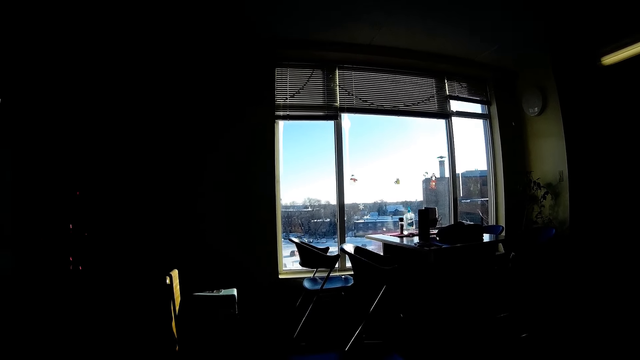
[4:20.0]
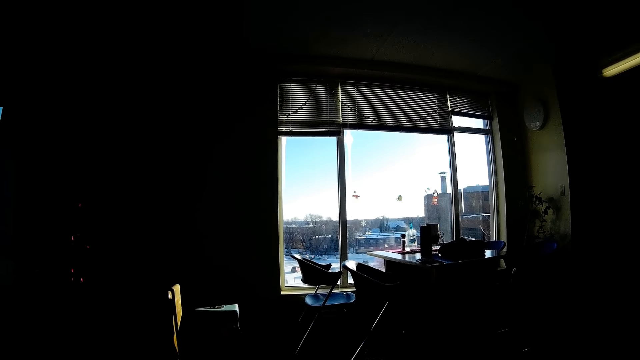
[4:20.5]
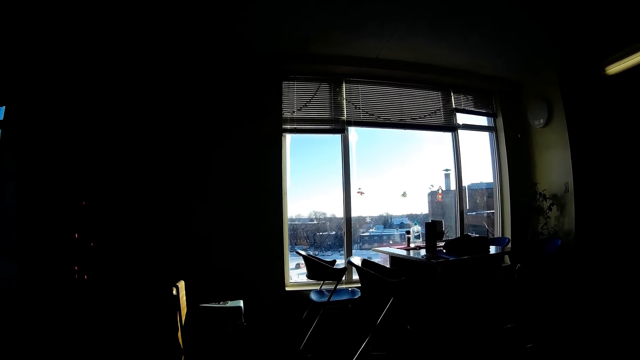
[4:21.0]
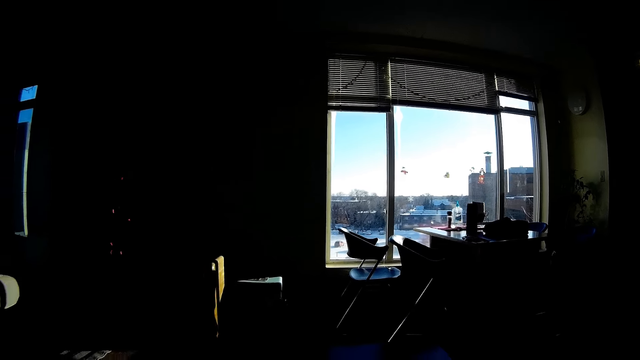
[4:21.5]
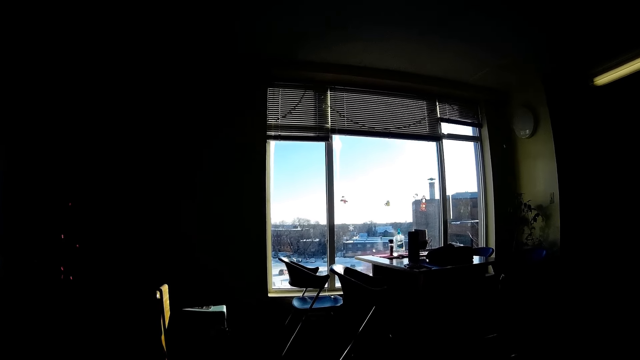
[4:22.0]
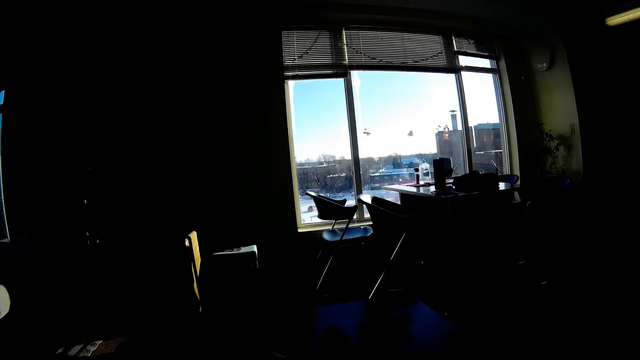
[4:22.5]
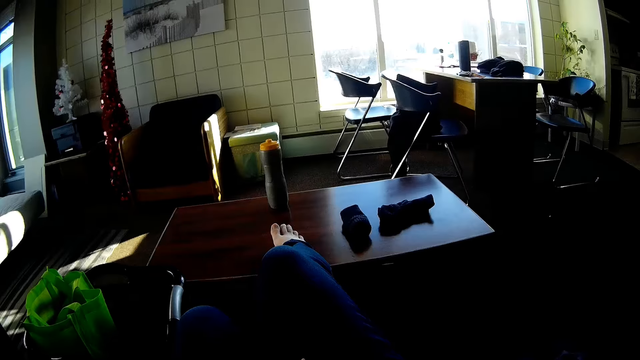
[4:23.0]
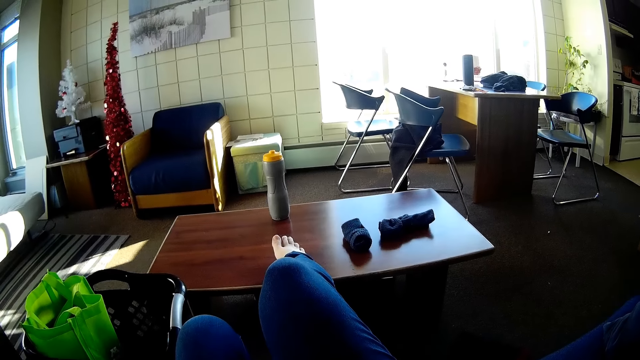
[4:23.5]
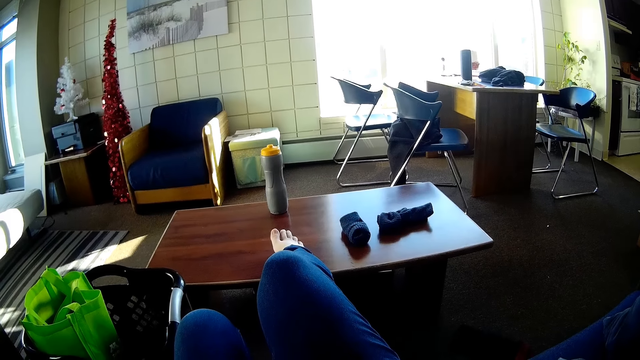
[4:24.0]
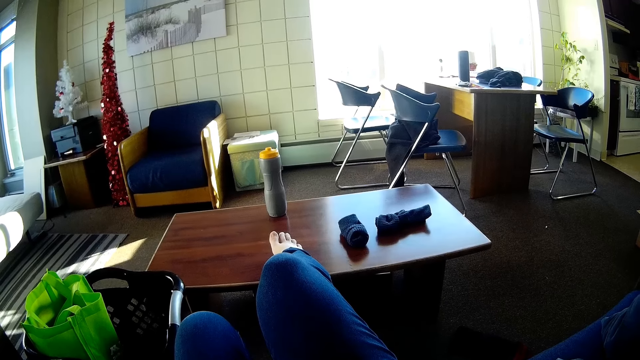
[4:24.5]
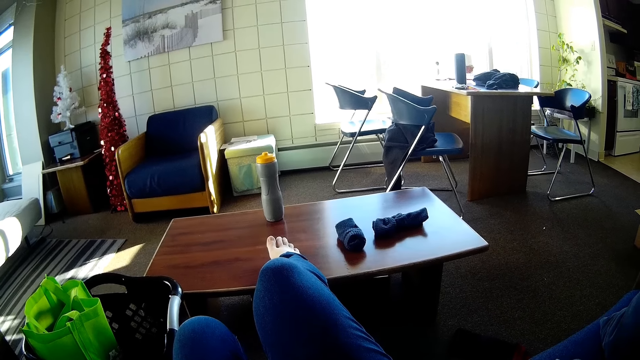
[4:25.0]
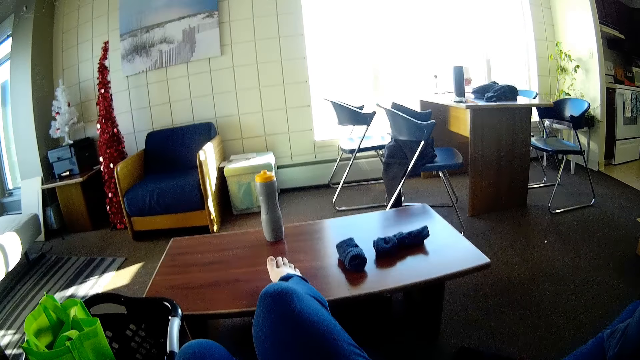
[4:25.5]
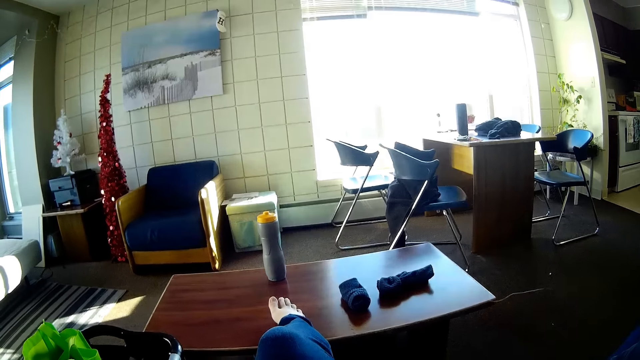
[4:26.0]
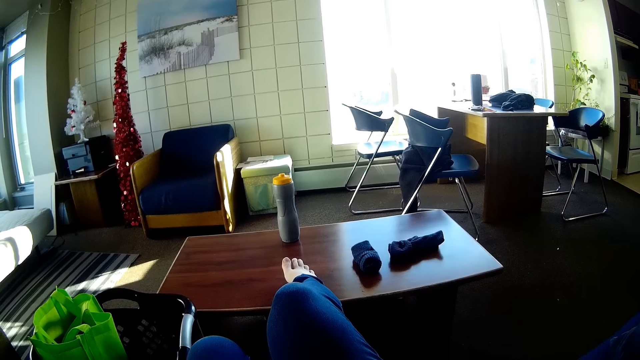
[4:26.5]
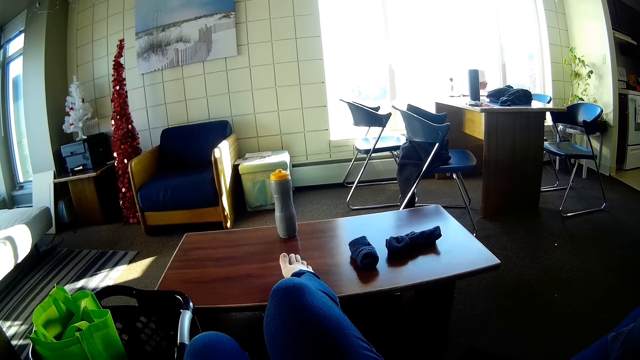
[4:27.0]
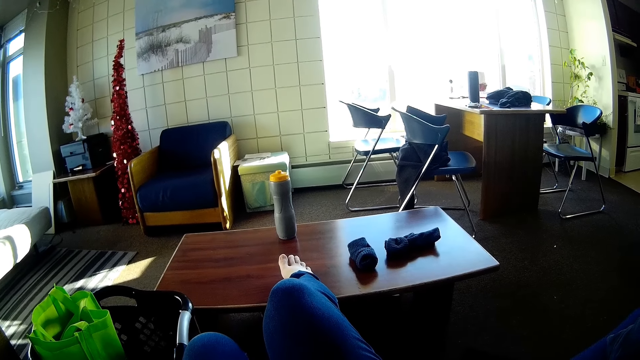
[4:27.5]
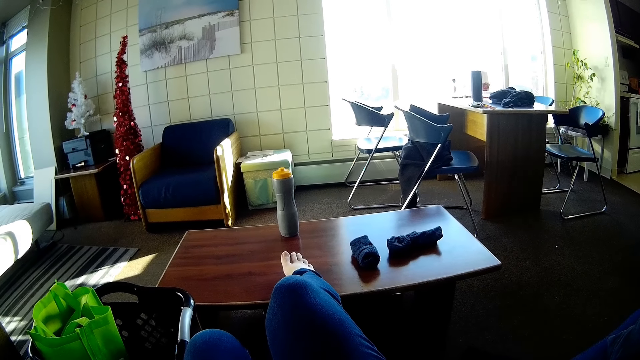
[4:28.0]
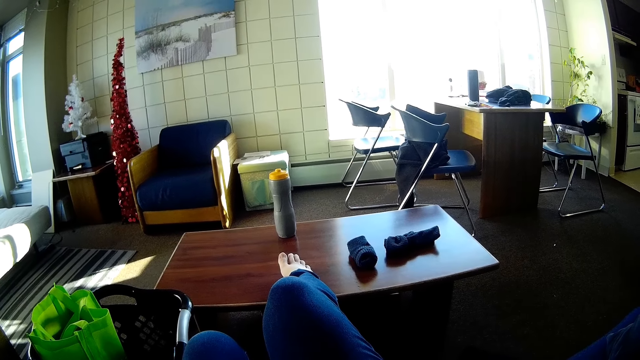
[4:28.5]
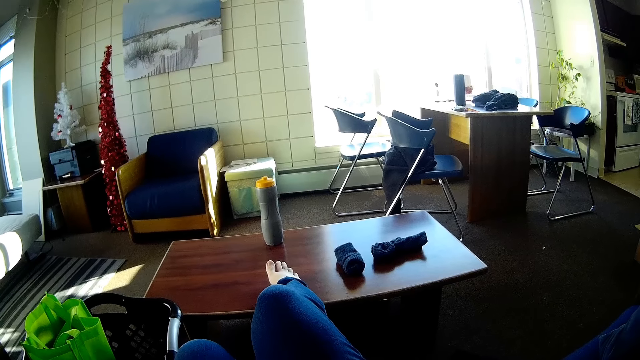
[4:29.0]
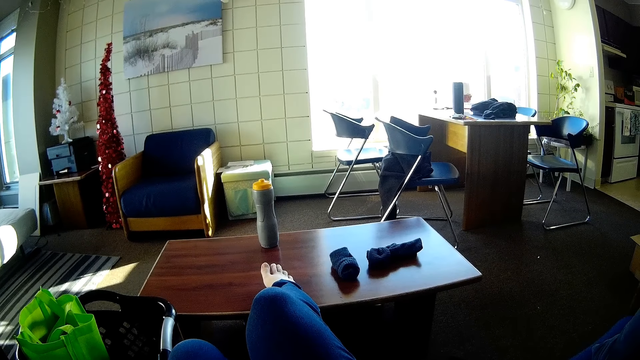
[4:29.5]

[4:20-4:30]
The camera wearer puts their legs on the table.

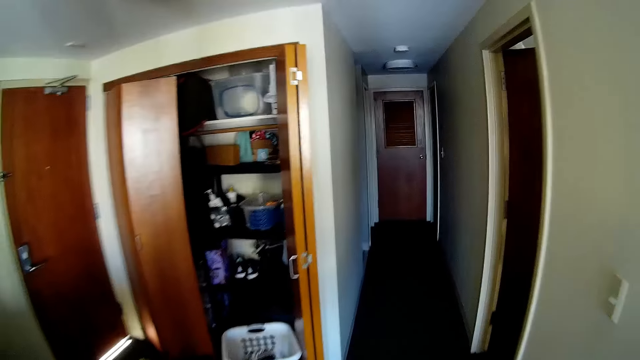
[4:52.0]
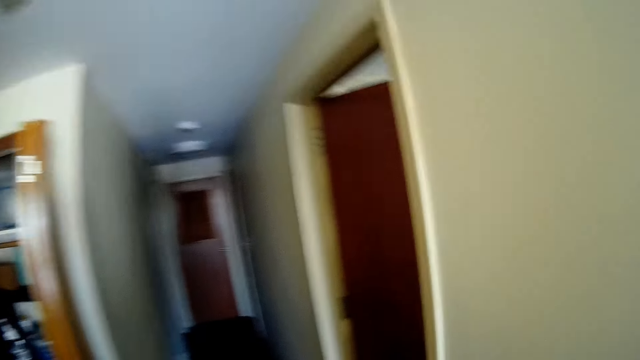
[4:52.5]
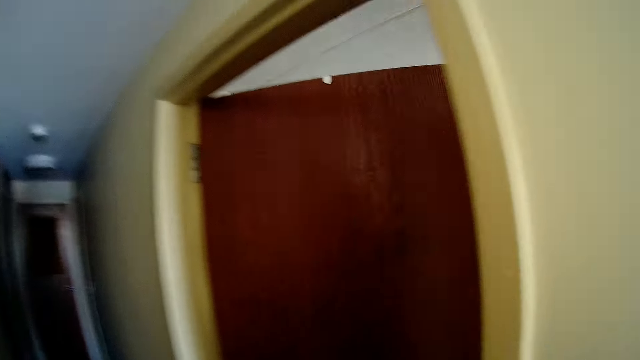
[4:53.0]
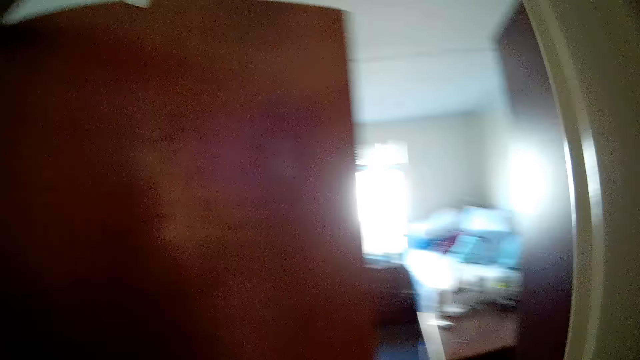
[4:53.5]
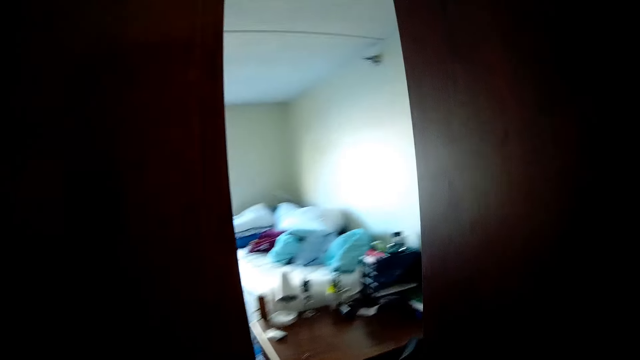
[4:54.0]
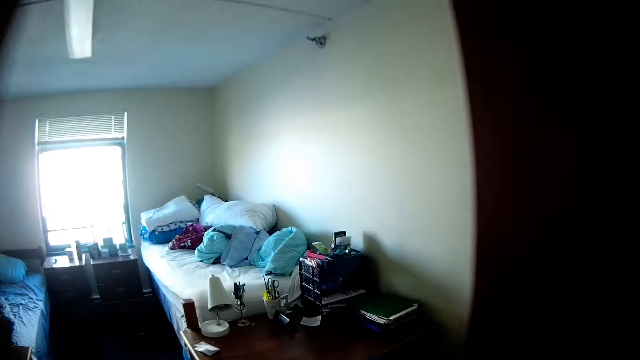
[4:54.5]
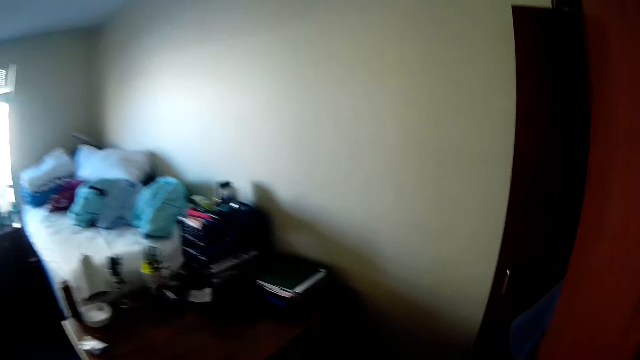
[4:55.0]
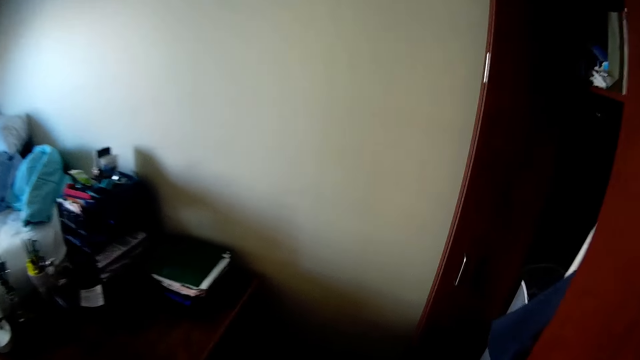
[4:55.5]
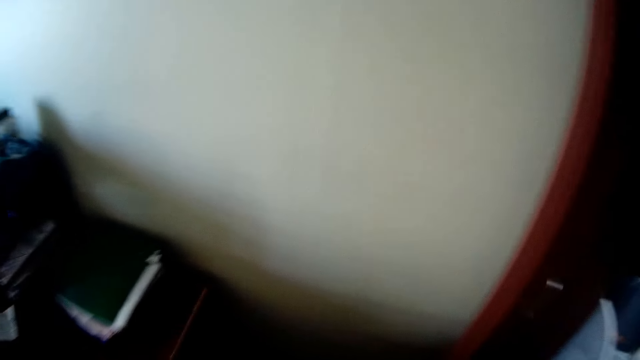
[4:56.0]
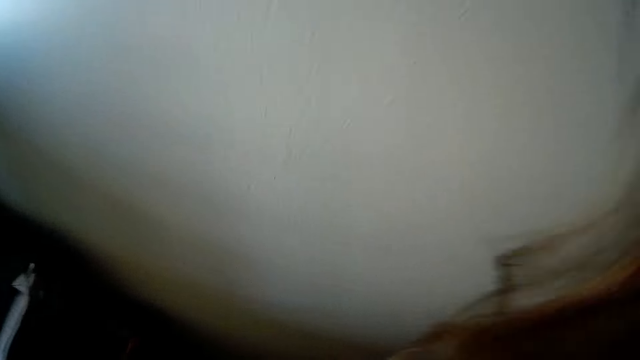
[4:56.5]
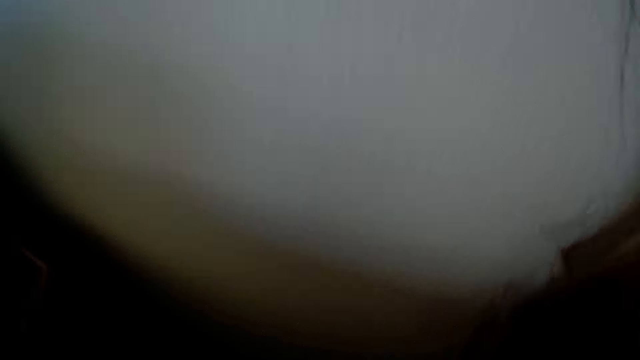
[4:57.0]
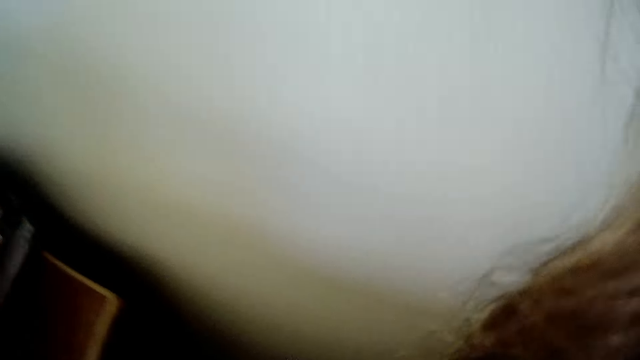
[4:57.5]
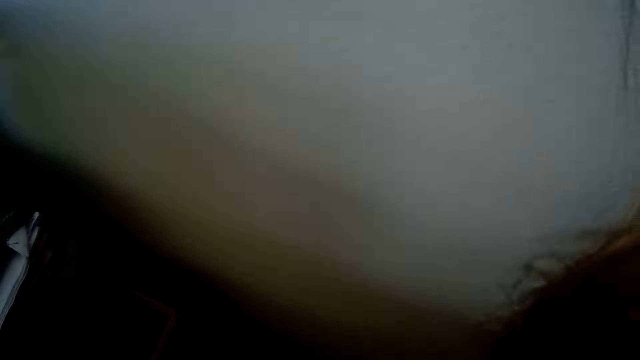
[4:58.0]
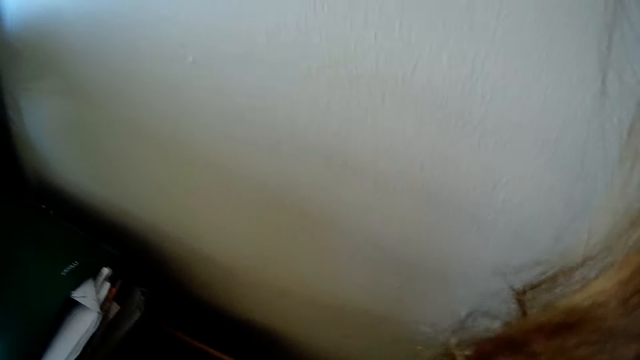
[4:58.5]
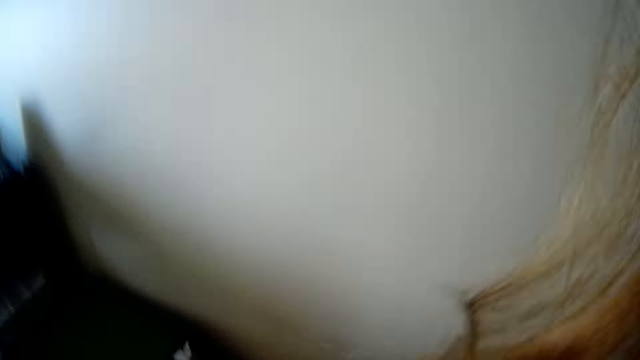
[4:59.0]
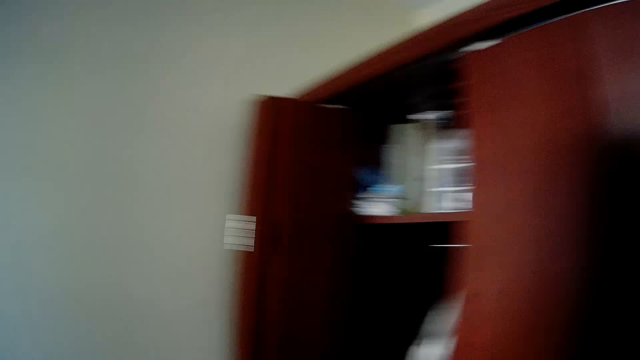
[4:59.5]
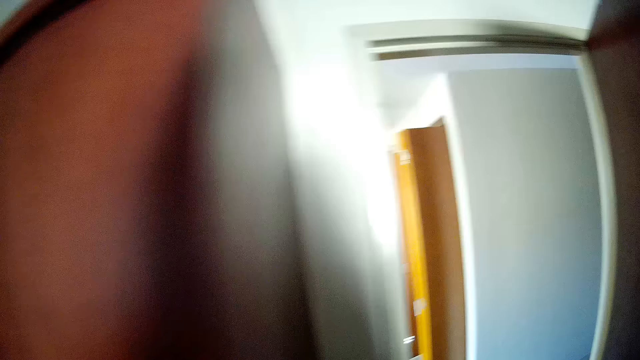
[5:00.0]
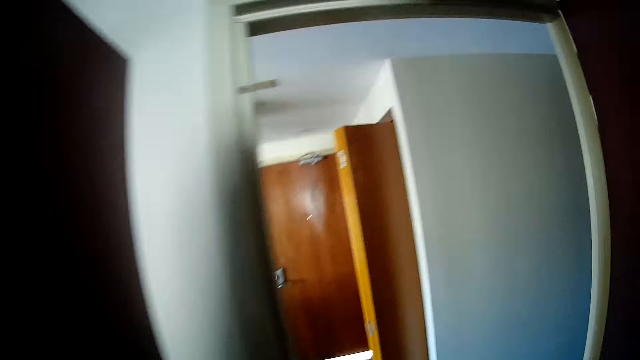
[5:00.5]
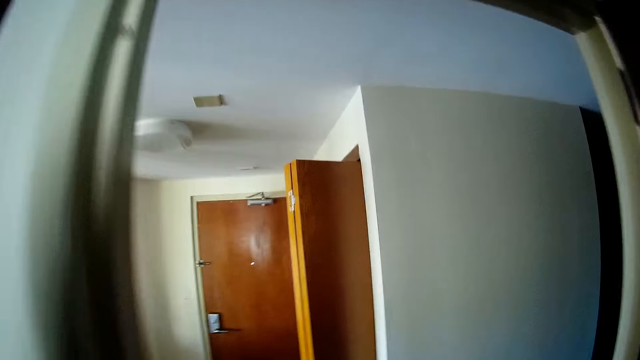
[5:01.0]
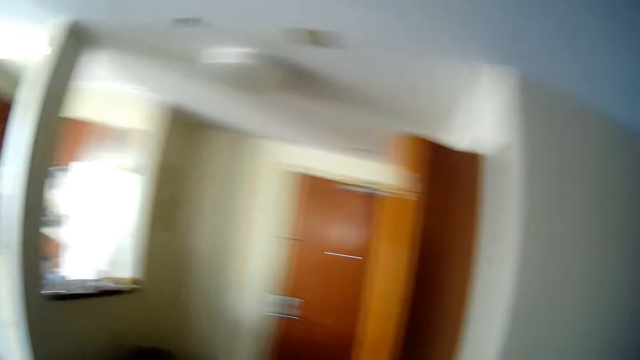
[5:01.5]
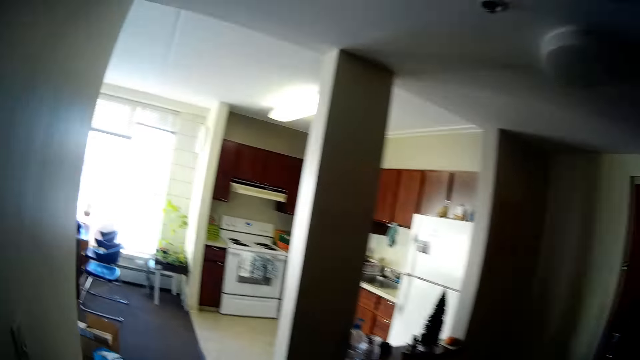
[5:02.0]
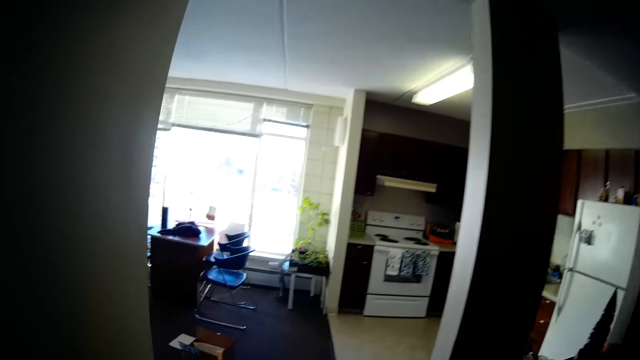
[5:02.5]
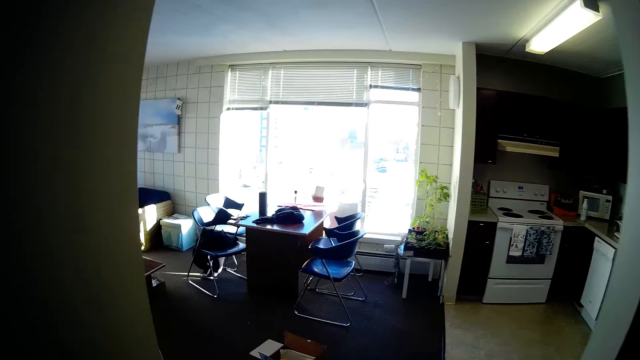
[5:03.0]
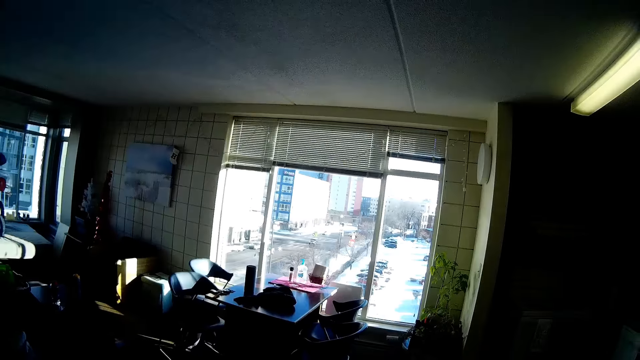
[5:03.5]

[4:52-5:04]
The camera wearer walks. They look around. They walk around.
